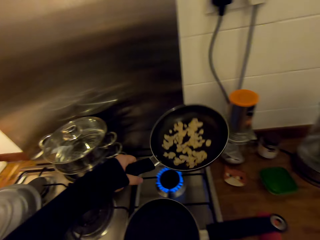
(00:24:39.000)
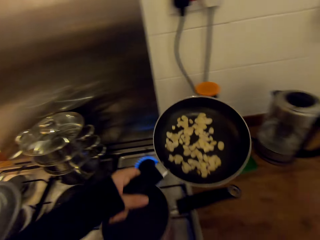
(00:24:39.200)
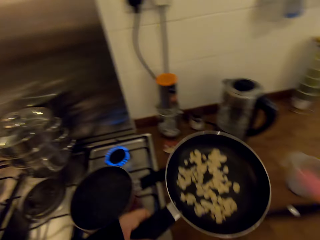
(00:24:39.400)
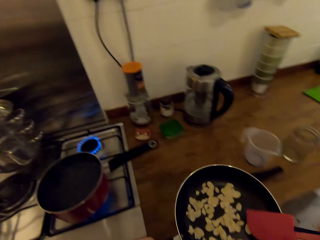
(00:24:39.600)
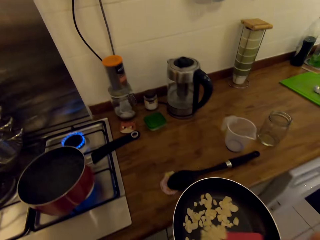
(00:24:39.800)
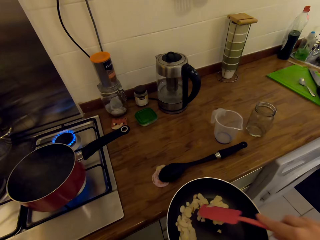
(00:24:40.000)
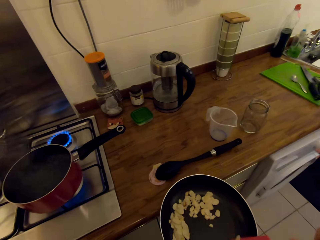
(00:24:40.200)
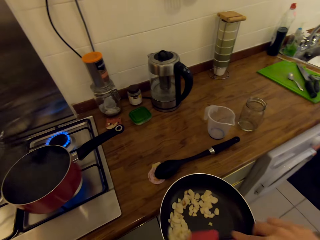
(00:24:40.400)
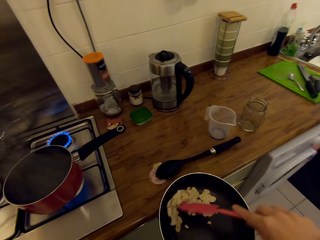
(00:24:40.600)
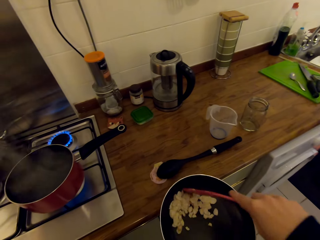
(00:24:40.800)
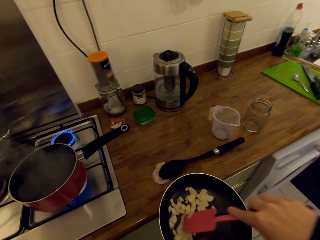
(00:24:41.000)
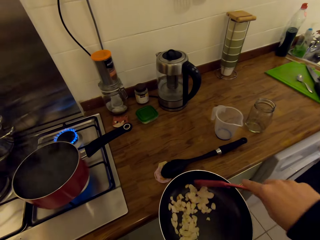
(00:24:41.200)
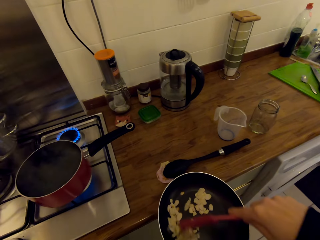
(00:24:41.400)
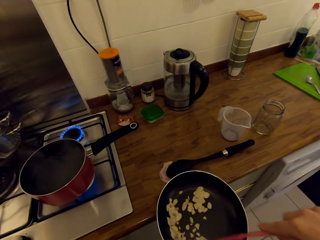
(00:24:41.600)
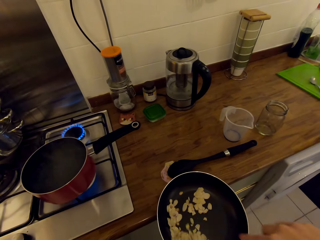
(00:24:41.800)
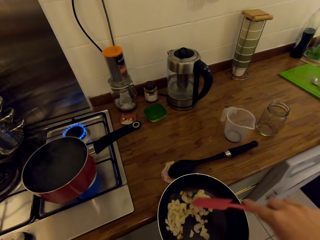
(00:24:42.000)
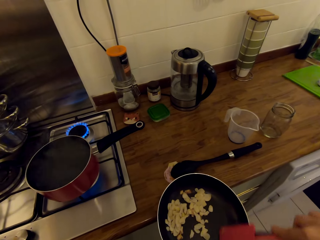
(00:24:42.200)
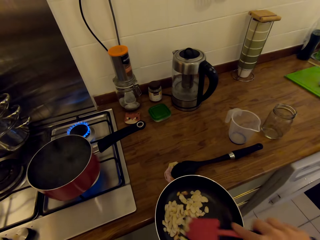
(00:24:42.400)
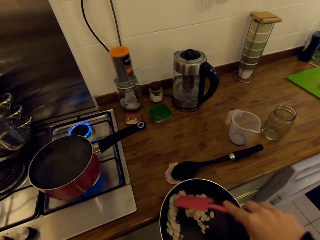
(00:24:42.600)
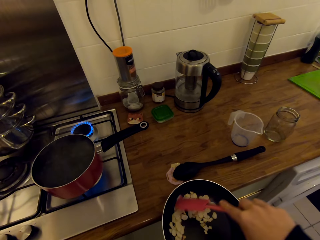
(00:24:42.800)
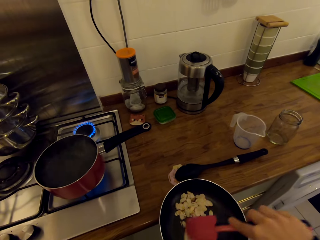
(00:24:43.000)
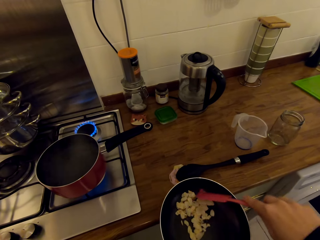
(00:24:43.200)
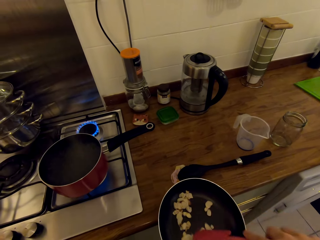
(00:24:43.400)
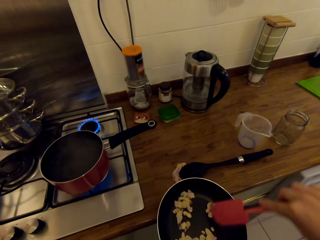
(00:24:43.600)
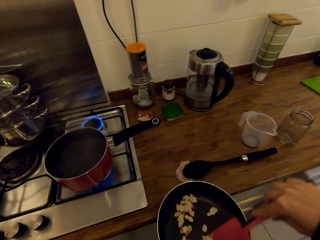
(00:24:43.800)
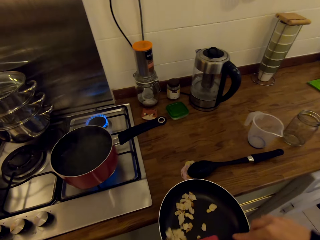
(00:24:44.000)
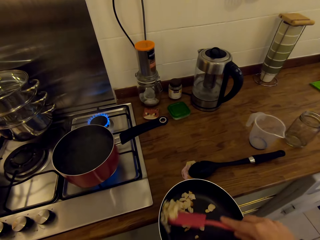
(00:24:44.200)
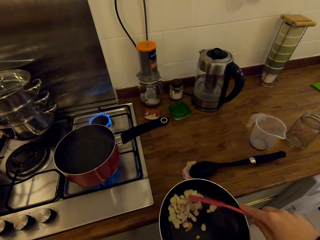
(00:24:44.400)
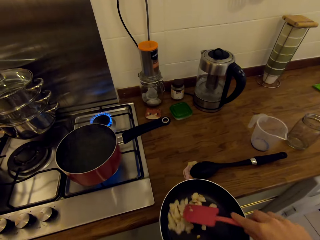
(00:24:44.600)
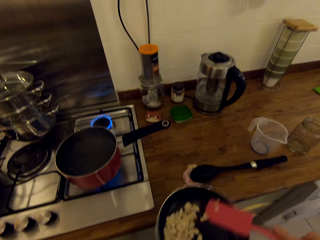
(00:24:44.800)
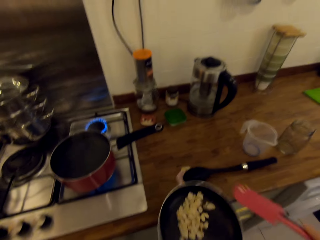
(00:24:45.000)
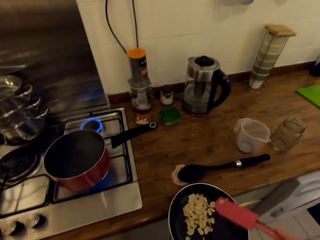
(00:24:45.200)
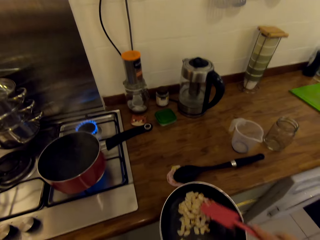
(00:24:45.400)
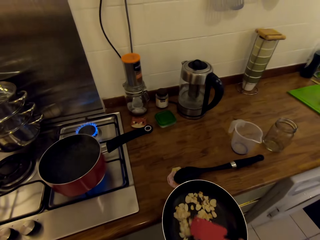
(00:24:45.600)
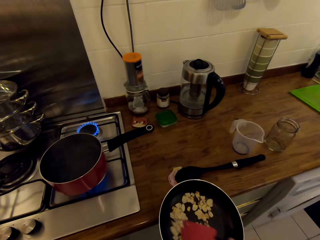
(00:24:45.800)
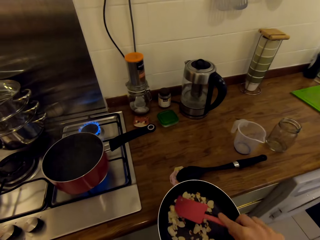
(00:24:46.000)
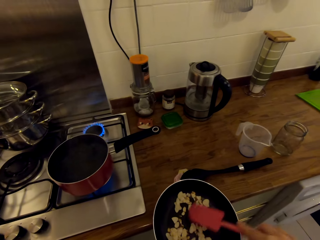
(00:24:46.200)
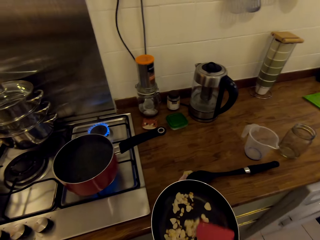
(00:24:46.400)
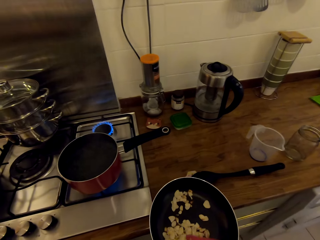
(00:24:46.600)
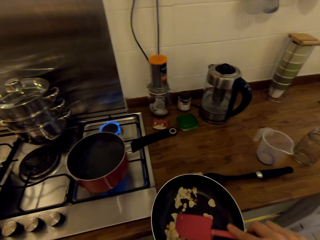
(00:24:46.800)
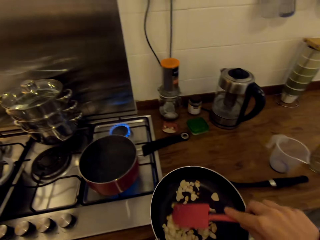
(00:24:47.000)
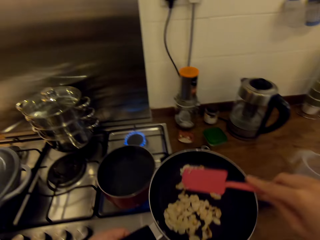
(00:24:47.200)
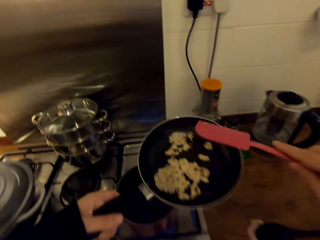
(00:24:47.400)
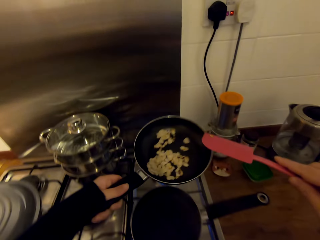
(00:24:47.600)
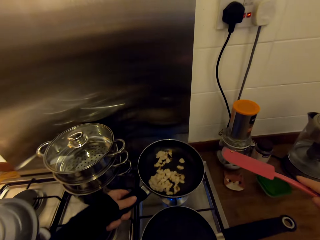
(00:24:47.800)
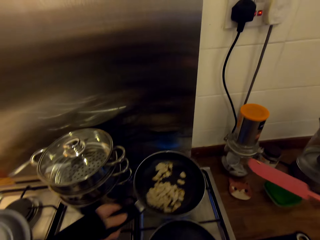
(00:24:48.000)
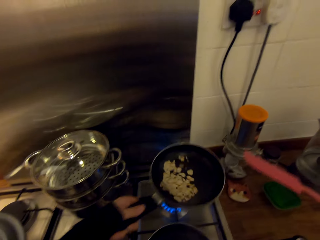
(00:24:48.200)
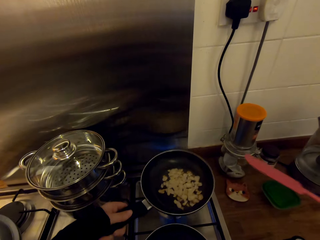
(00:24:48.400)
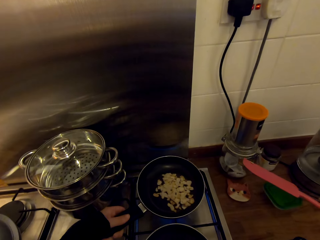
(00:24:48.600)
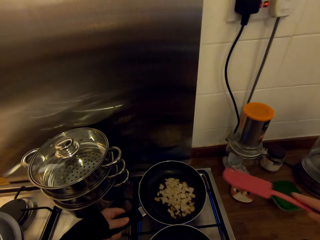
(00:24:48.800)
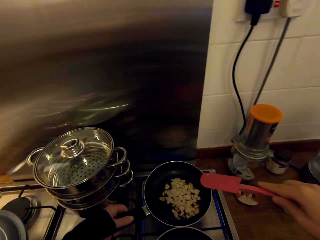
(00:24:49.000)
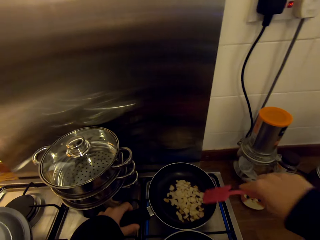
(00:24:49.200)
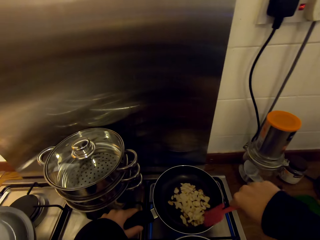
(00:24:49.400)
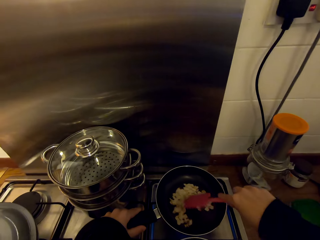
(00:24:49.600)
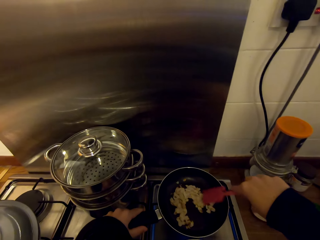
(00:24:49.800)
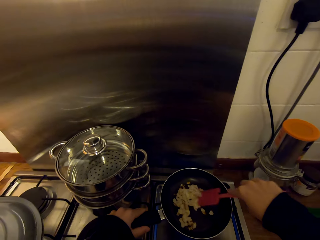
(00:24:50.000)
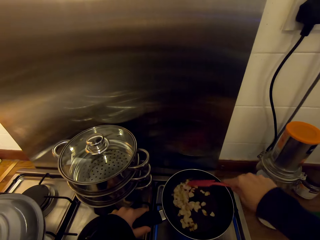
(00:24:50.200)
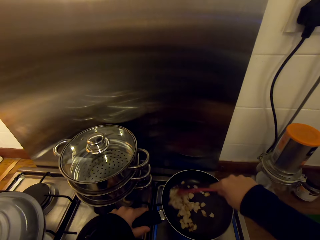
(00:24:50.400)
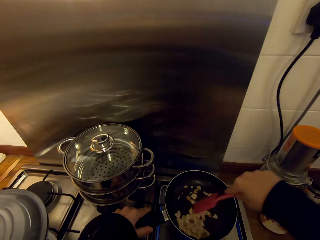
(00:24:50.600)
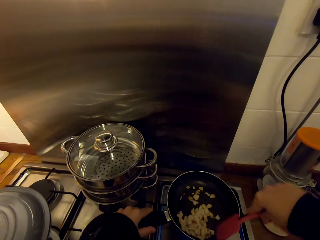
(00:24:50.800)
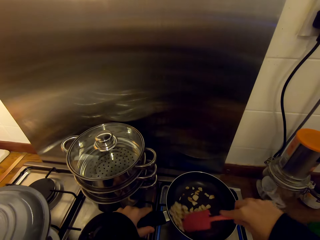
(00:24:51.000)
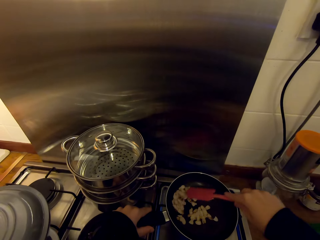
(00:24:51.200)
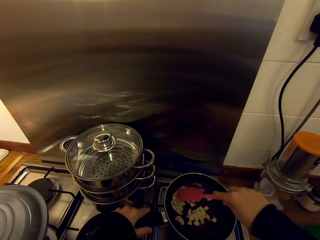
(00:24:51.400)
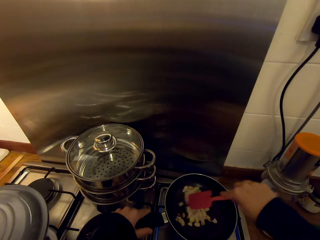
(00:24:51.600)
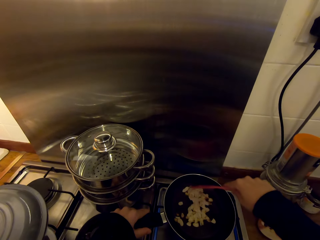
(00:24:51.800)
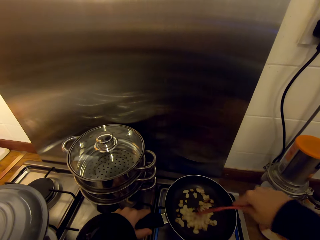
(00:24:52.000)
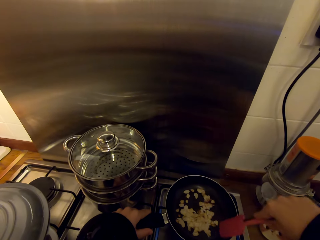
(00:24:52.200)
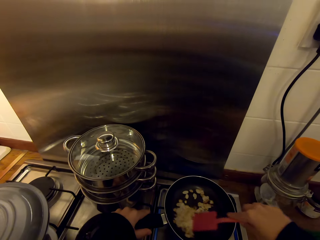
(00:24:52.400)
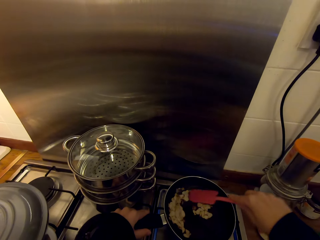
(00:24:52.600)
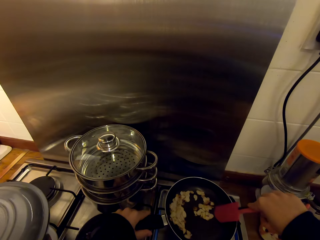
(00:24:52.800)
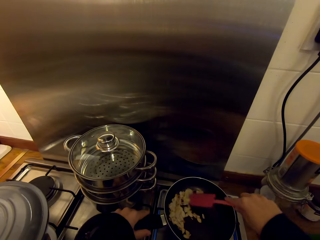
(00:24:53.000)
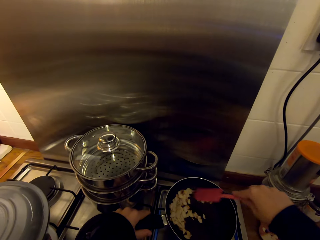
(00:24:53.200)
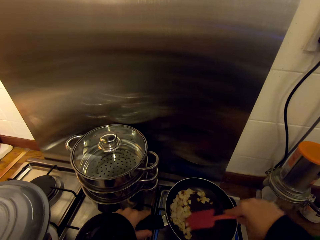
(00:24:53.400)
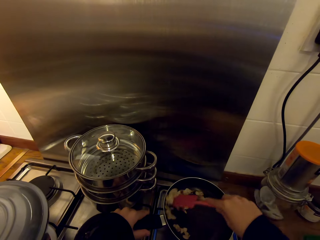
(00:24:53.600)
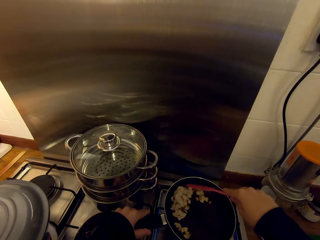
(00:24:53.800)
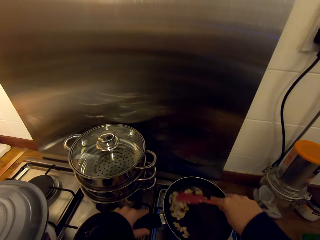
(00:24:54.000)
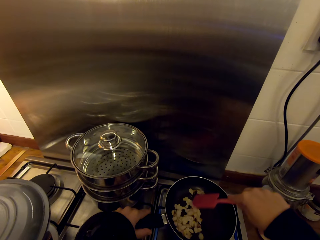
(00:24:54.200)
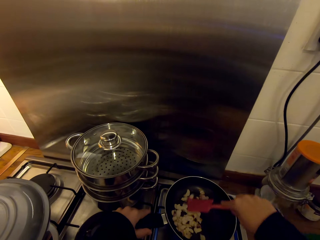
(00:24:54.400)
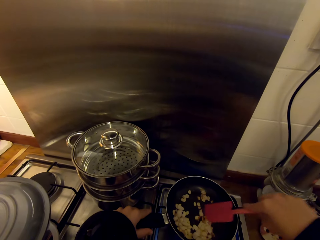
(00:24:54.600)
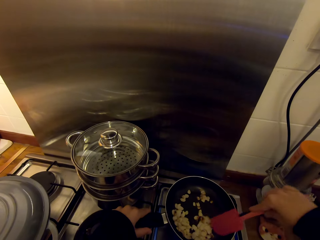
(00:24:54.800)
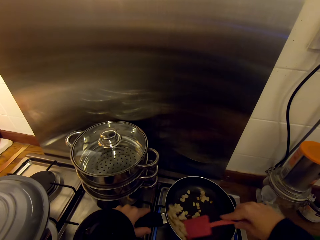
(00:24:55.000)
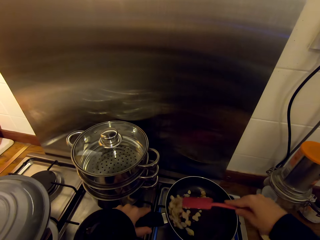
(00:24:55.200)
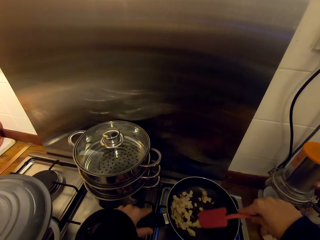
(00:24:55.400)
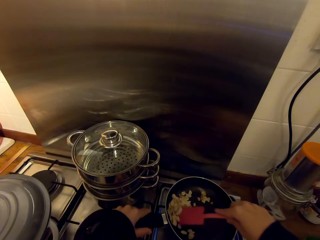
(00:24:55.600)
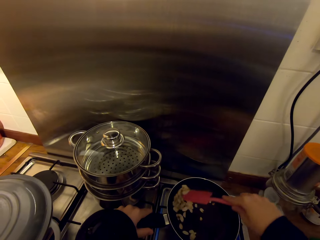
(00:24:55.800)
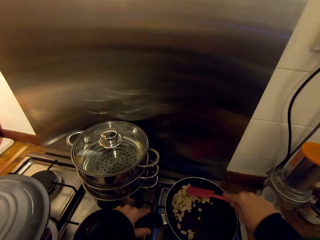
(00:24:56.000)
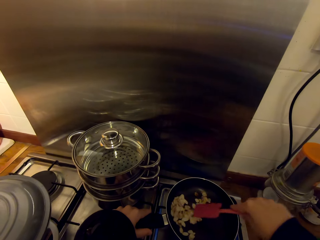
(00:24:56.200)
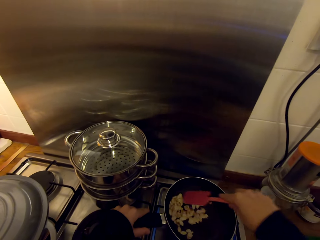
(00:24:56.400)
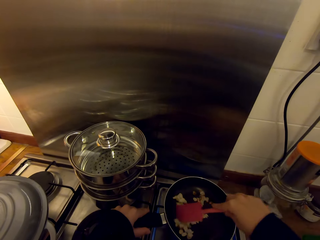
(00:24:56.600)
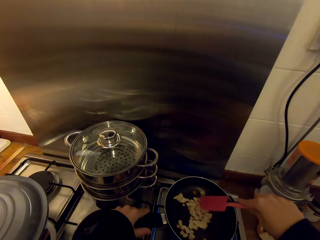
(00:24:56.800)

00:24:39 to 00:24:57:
The camera wearer picks up the pan. They stir the mushrooms with the spatula. They shake the pan, place the pan on the cooker's burner, and stir the mushrooms with the spatula.

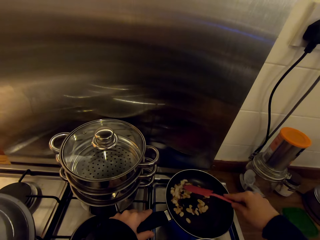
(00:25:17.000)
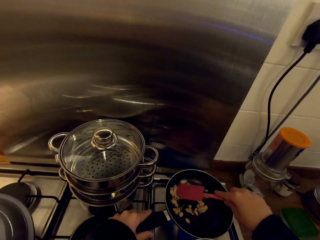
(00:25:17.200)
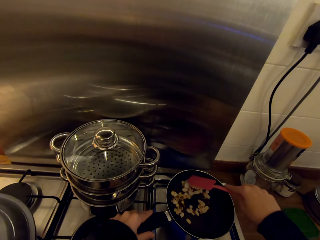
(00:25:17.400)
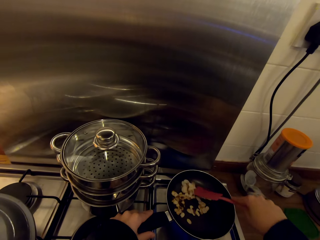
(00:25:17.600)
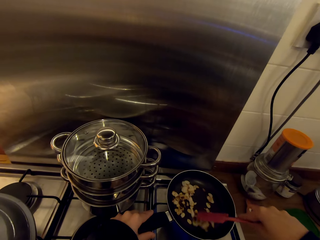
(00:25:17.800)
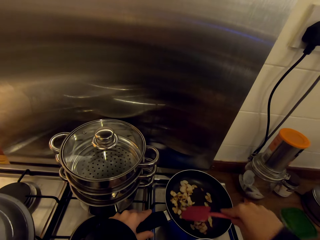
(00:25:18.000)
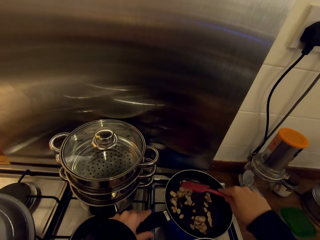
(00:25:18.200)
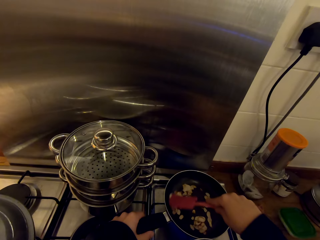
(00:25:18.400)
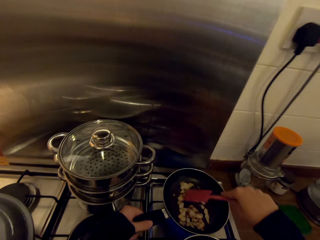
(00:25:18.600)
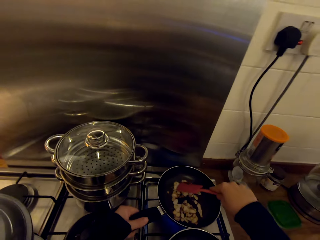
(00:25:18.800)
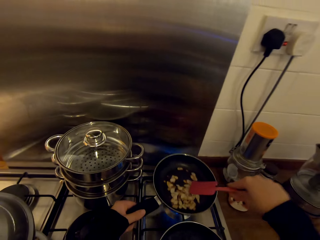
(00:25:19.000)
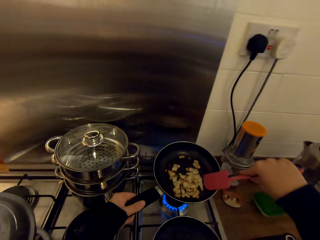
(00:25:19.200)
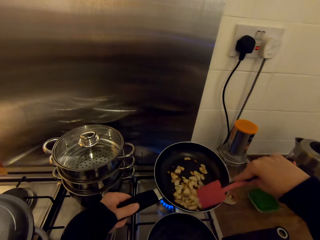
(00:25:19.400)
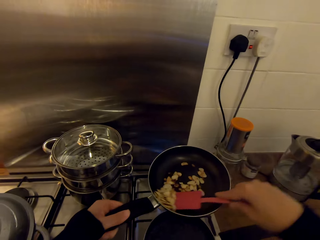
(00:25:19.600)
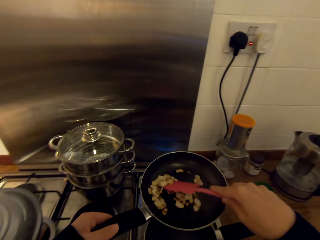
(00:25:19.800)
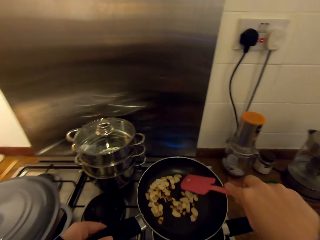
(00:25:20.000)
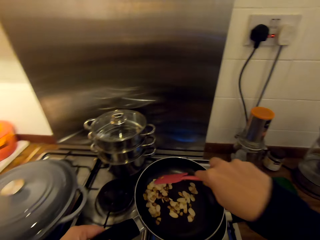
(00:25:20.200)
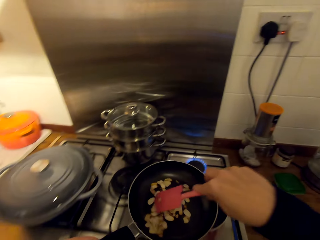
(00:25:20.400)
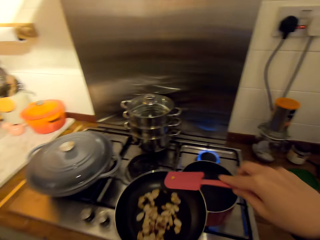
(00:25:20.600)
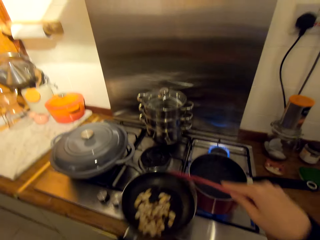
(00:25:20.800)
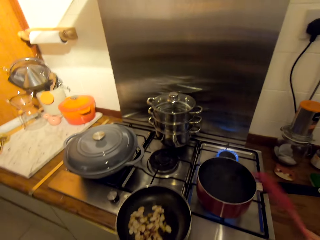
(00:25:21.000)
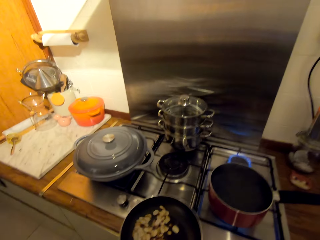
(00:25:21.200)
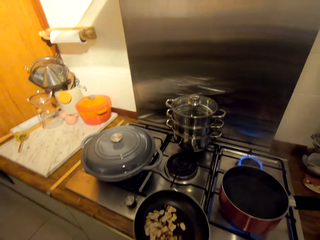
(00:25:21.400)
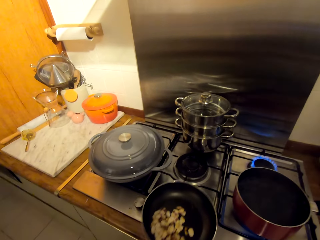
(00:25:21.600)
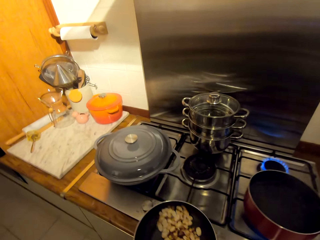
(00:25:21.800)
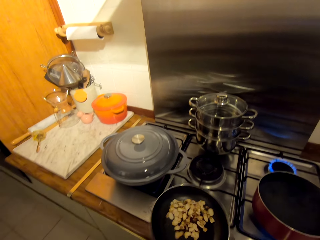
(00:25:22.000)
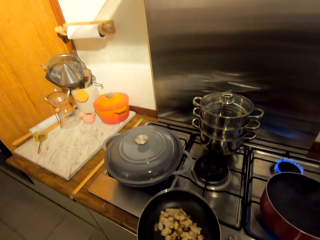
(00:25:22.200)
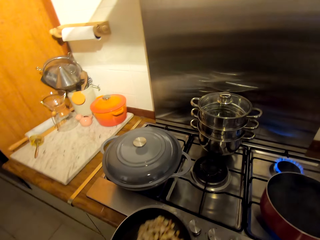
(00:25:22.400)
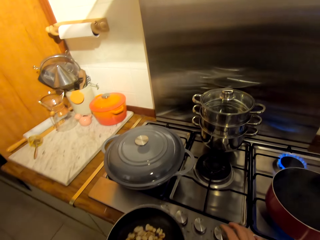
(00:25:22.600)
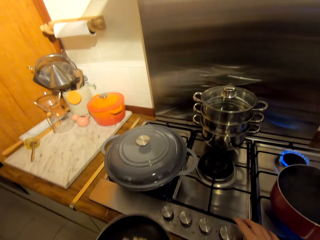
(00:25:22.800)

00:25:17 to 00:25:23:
The camera wearer picks up the pan. They stir the mushrooms with the spatula. They shake the pan.
